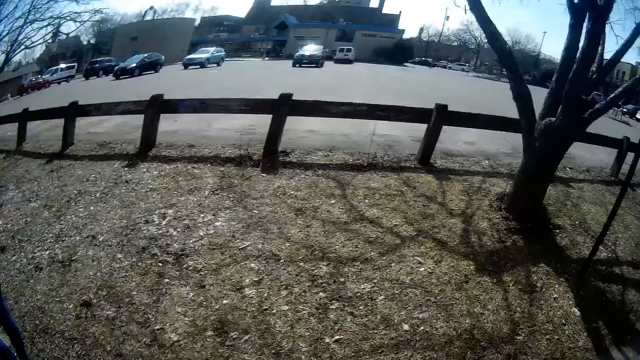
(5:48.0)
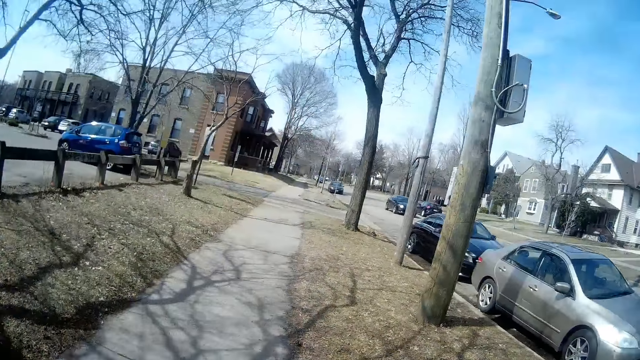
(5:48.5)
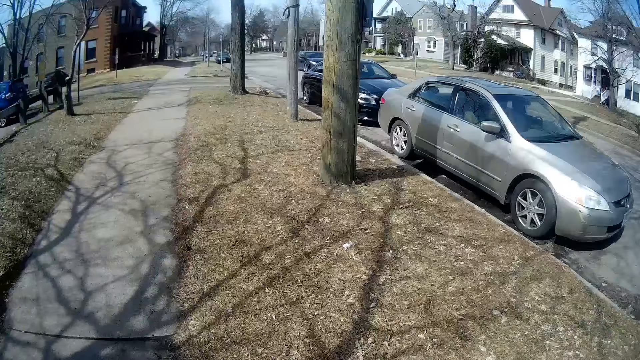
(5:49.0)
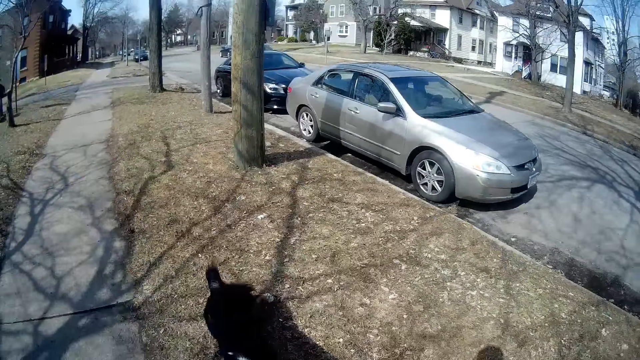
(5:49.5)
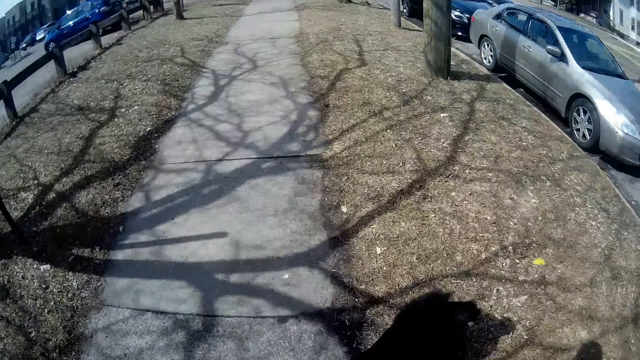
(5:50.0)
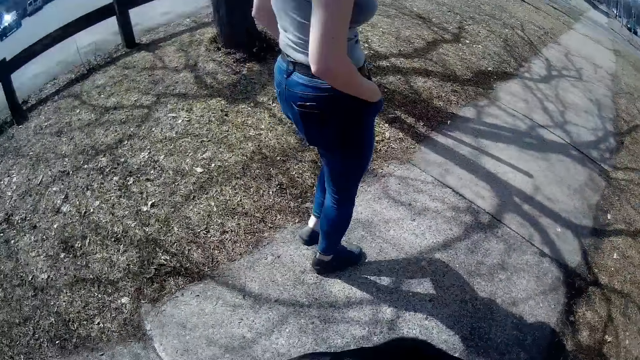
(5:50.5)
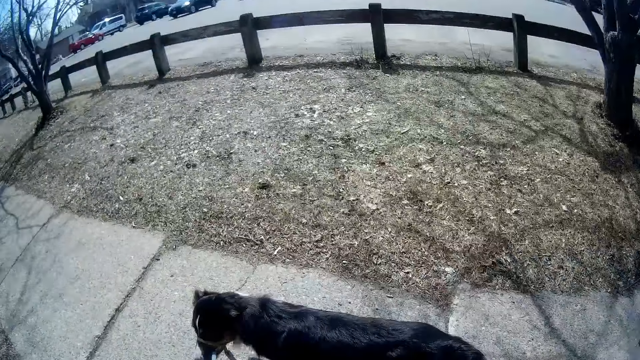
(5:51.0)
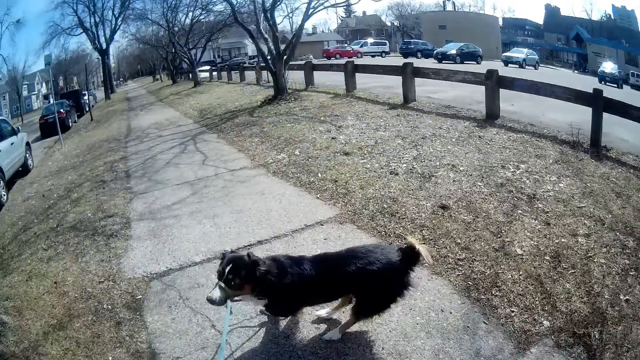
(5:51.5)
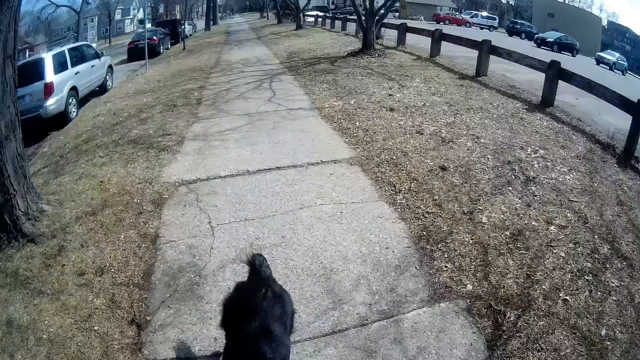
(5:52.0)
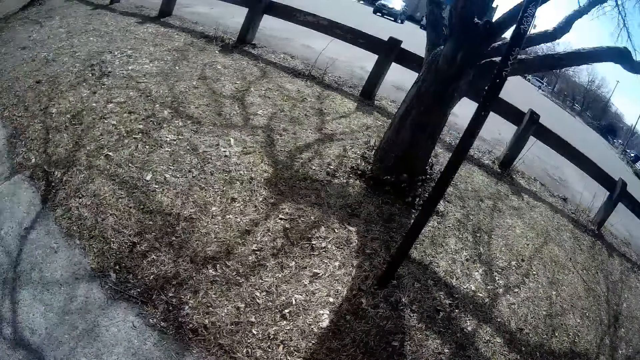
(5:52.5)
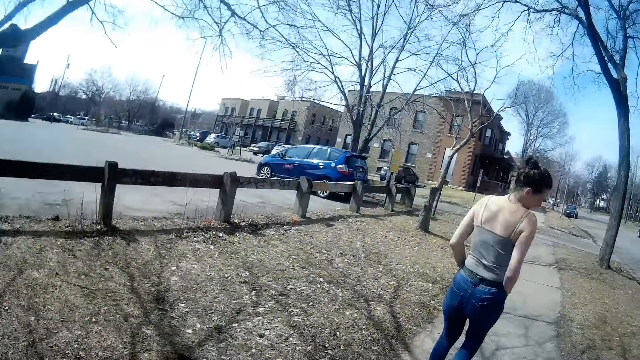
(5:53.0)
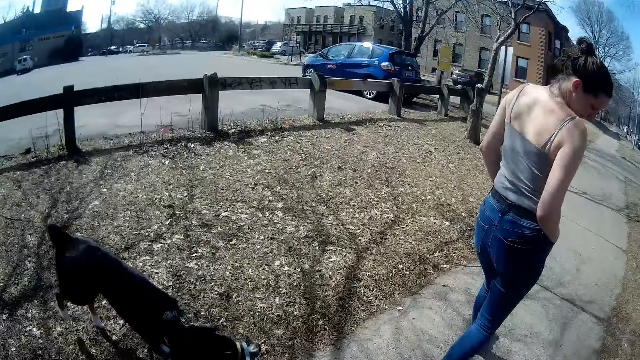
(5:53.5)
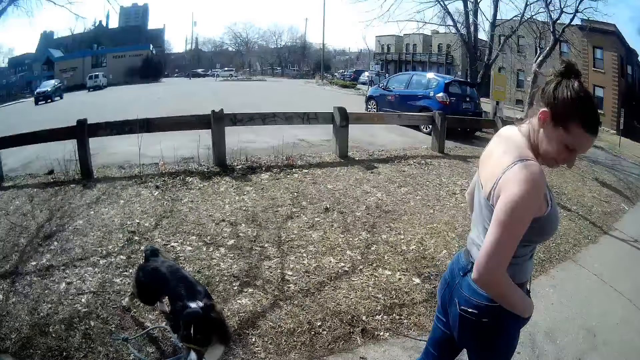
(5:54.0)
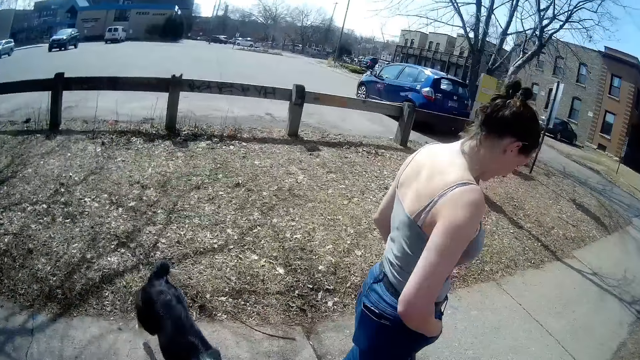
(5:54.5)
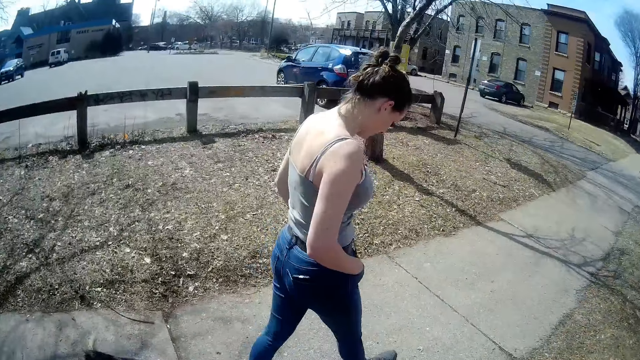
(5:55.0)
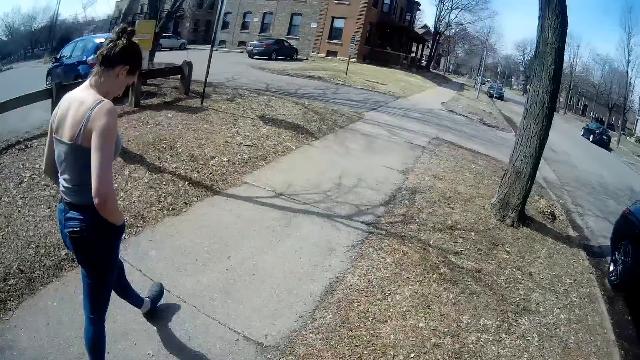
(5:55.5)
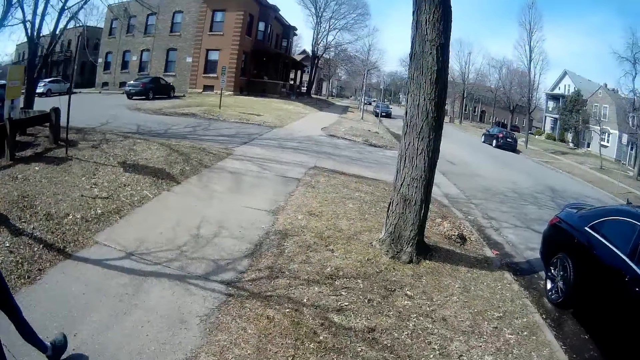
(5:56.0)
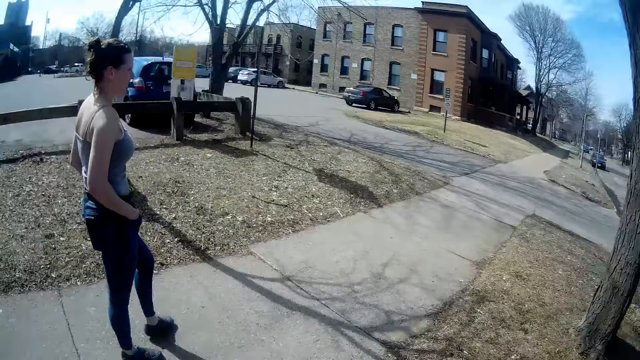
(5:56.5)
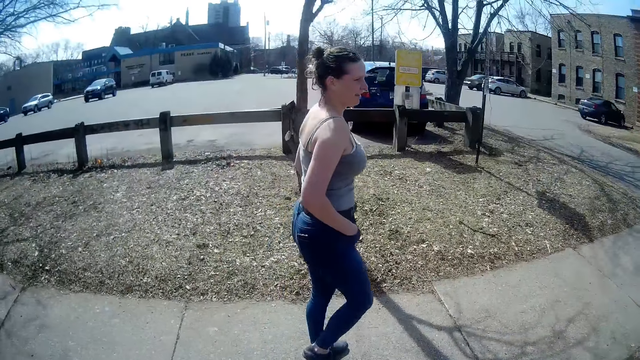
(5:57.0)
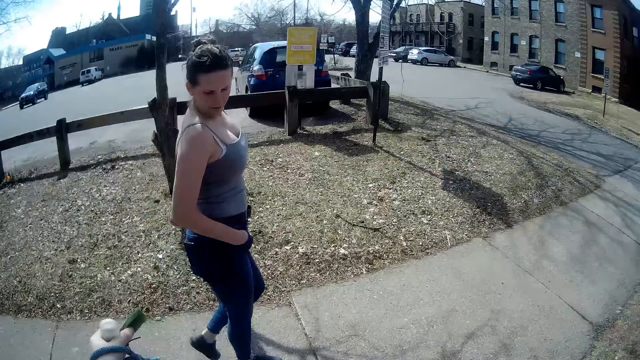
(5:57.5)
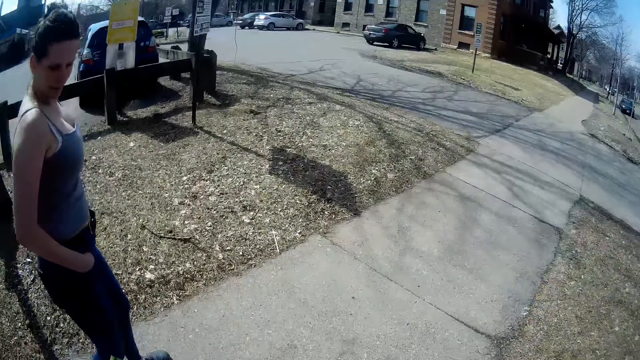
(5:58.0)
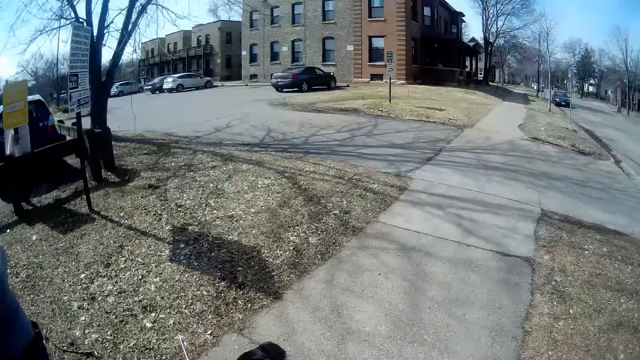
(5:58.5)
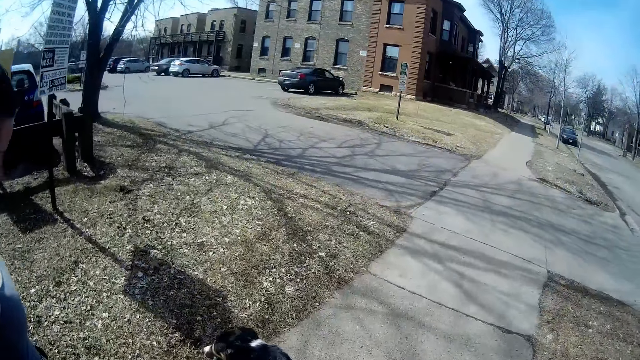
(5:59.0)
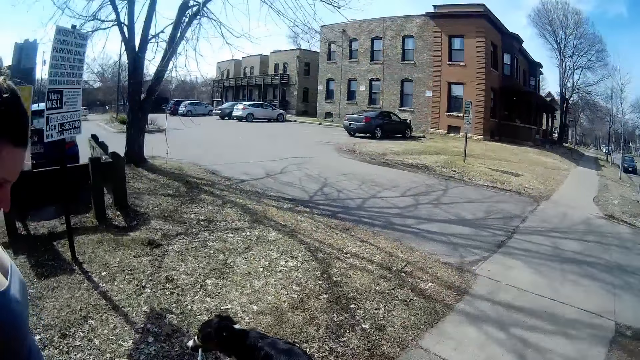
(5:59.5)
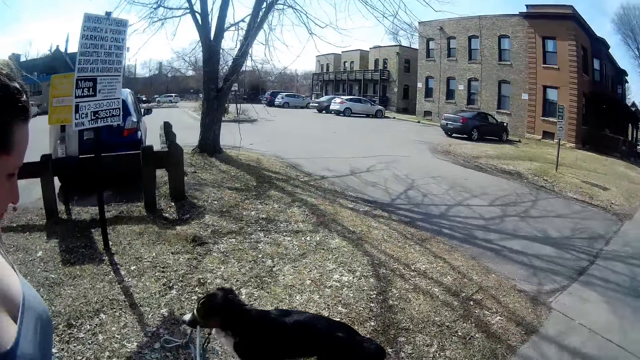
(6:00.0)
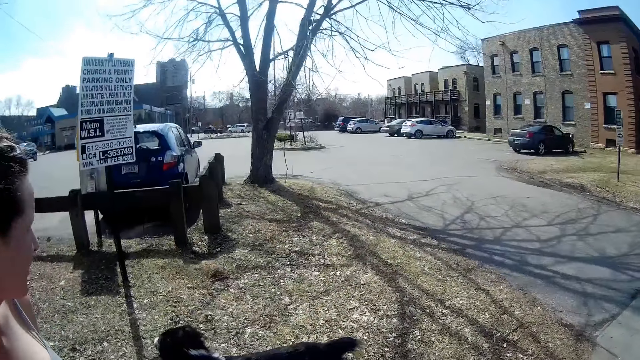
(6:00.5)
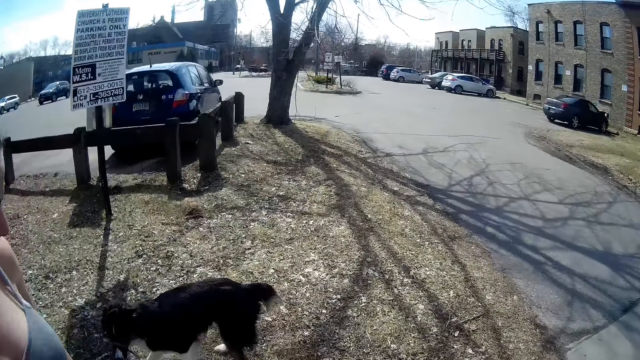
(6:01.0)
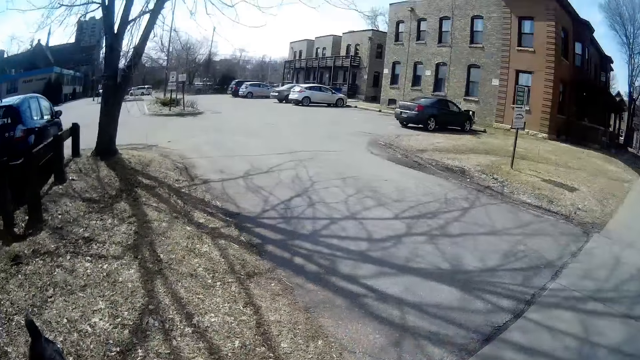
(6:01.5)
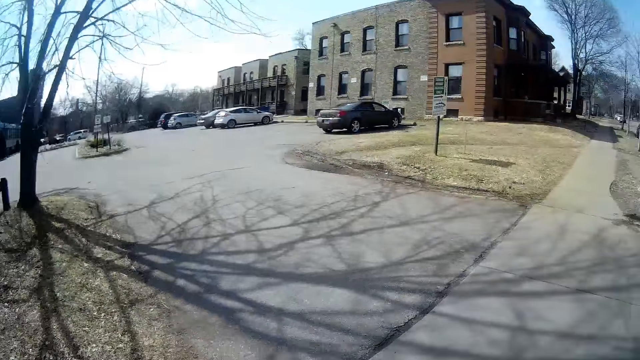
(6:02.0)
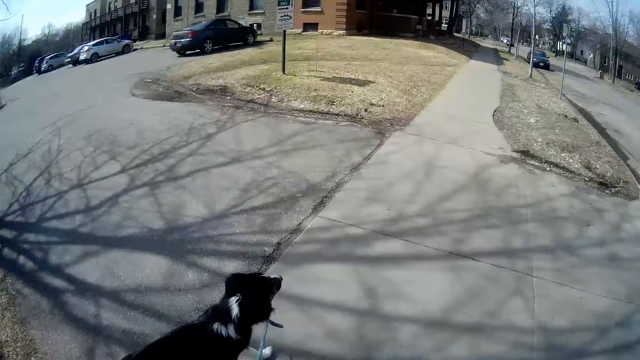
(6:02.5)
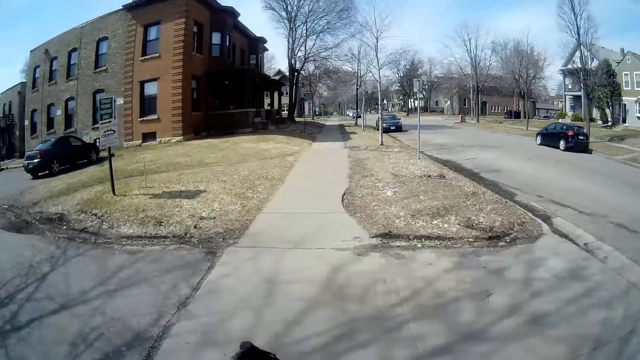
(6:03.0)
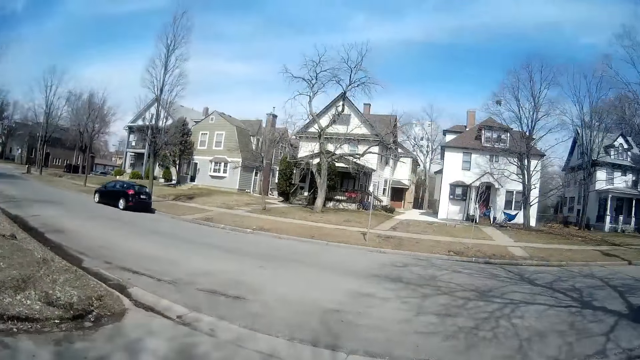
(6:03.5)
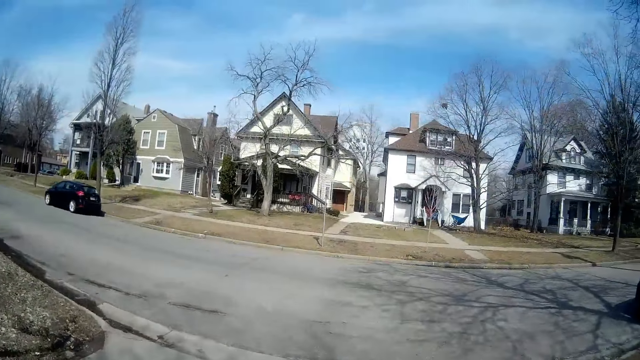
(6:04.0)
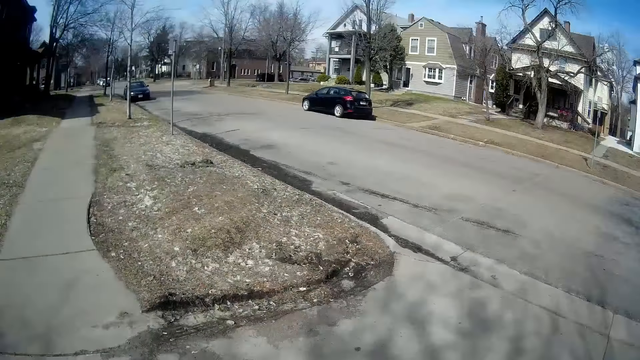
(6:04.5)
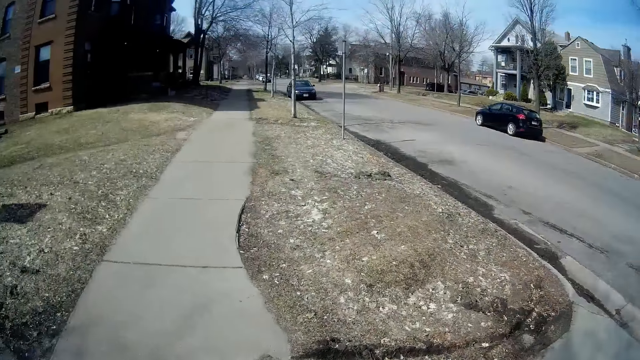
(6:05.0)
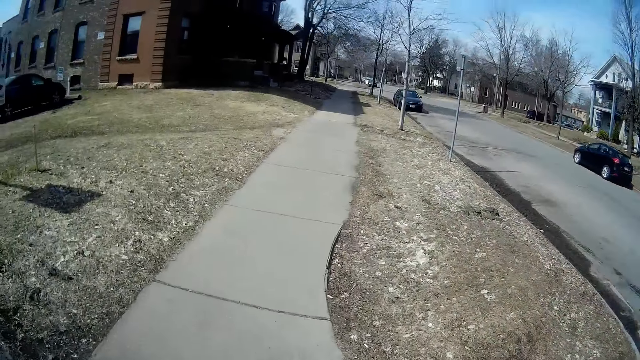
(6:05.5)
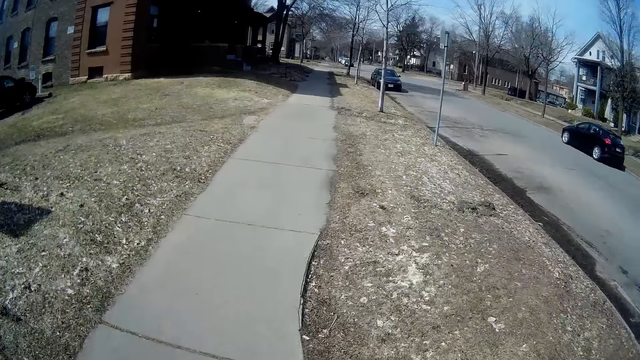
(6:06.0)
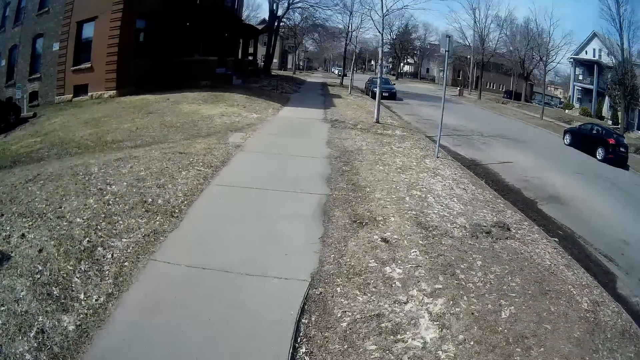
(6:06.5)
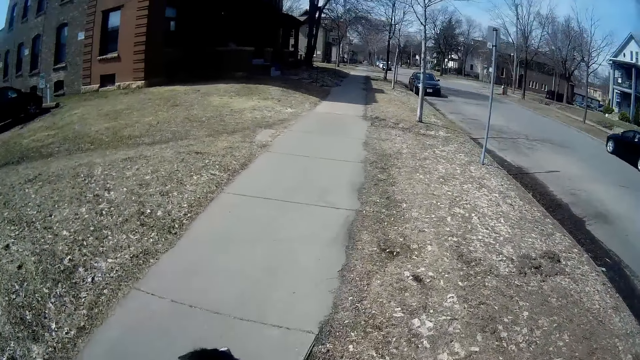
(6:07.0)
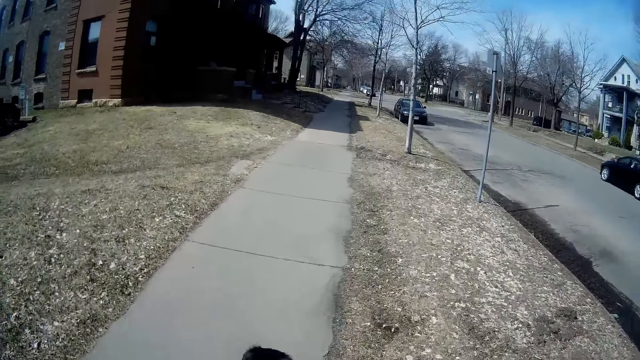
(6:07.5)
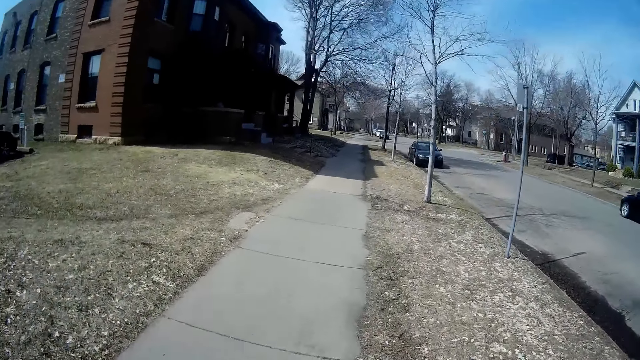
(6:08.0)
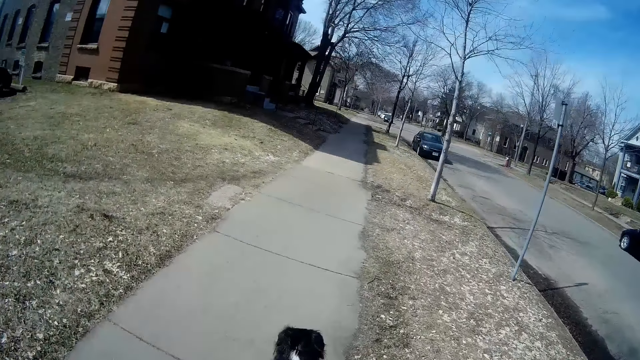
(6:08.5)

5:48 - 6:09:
A man plays with the dog. The camera wearer walks. The man walks along the pavement. The camera wearer walks along the pavement.
